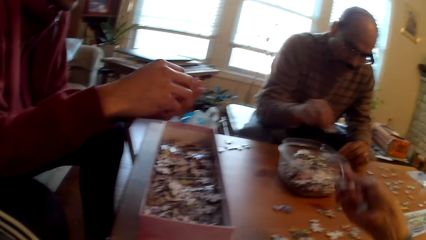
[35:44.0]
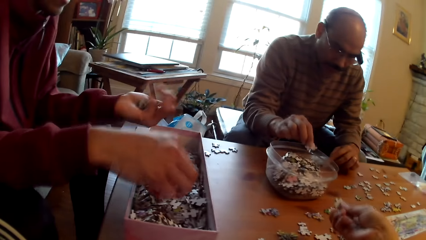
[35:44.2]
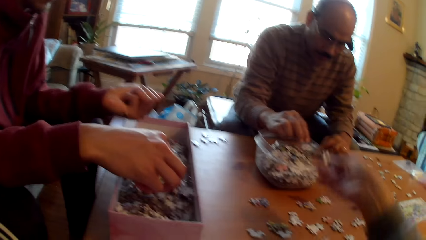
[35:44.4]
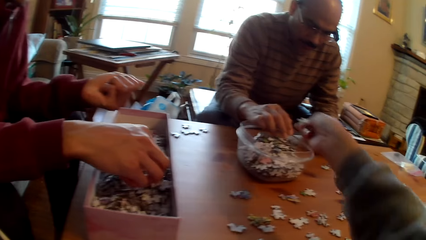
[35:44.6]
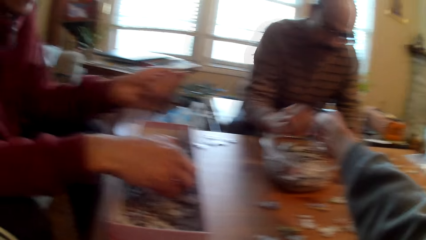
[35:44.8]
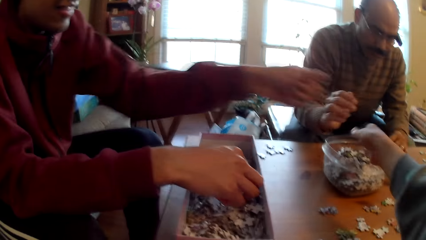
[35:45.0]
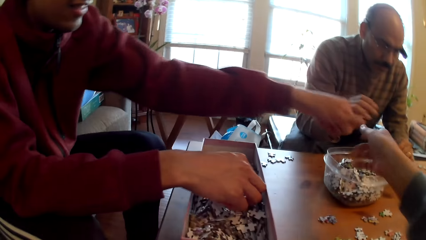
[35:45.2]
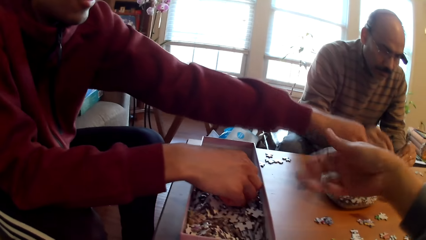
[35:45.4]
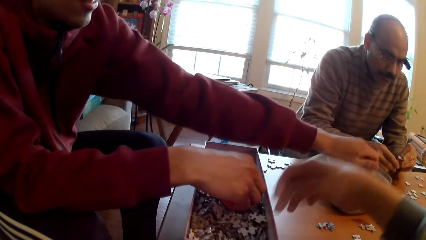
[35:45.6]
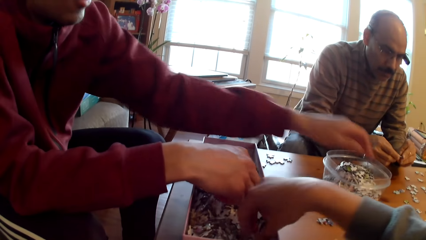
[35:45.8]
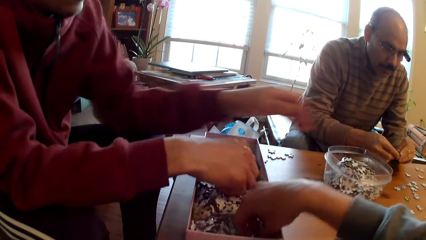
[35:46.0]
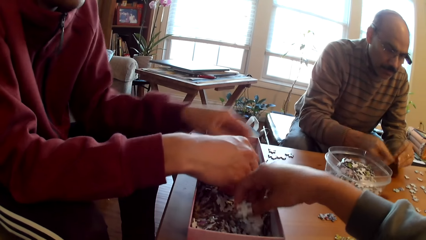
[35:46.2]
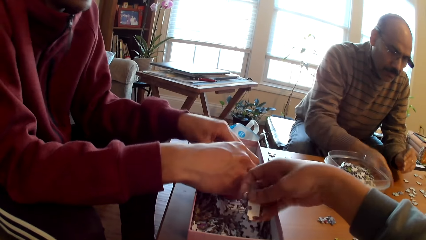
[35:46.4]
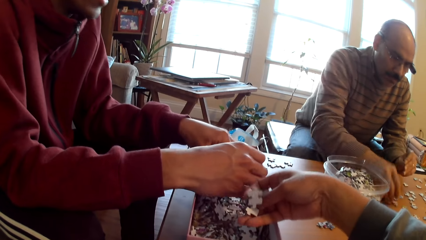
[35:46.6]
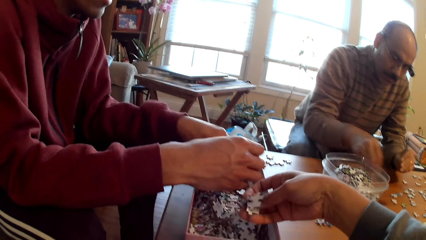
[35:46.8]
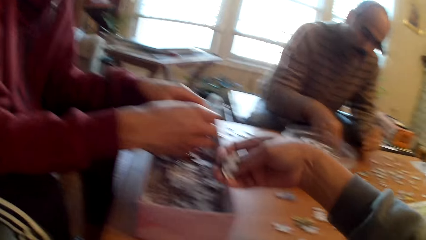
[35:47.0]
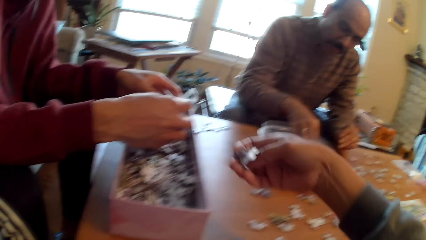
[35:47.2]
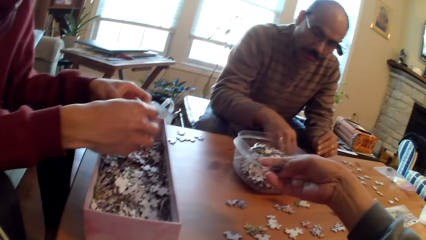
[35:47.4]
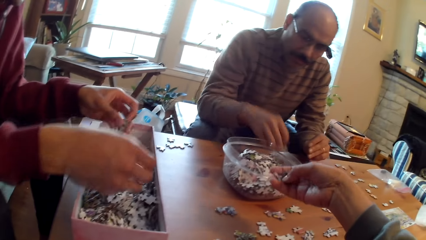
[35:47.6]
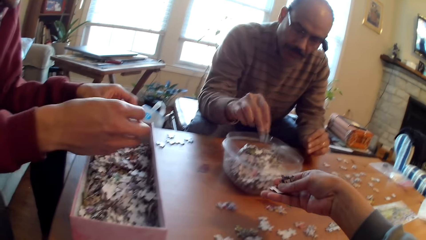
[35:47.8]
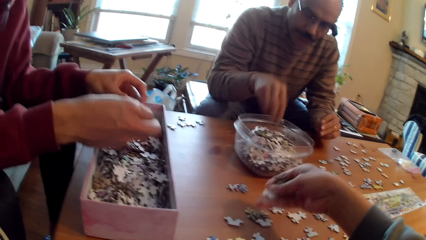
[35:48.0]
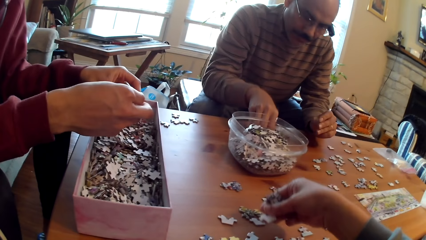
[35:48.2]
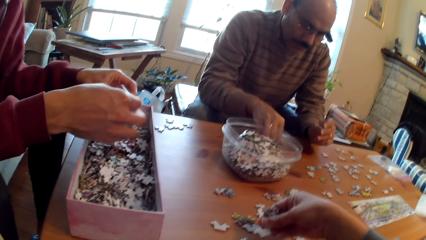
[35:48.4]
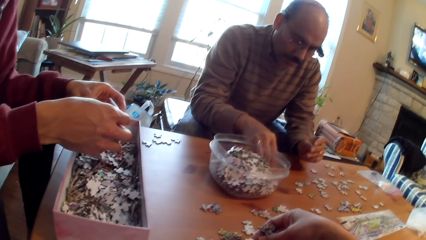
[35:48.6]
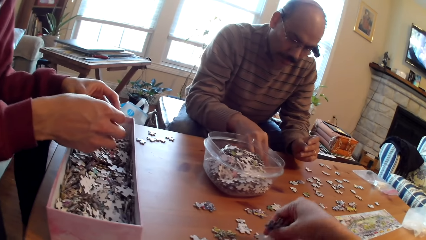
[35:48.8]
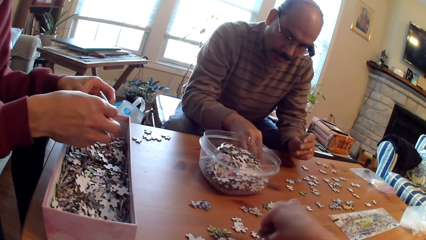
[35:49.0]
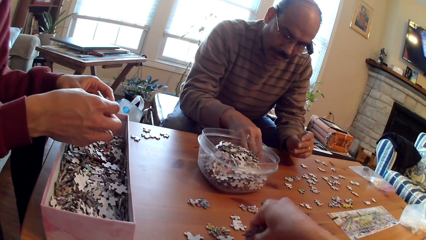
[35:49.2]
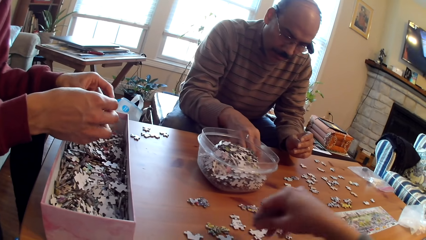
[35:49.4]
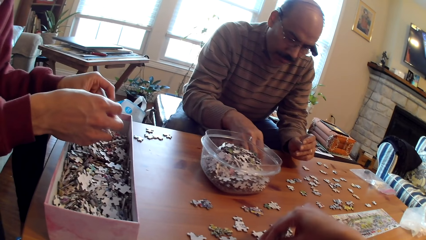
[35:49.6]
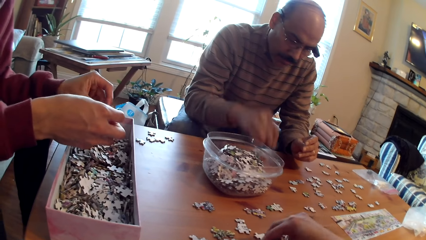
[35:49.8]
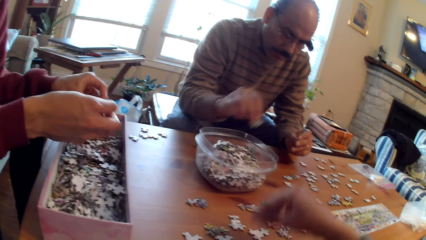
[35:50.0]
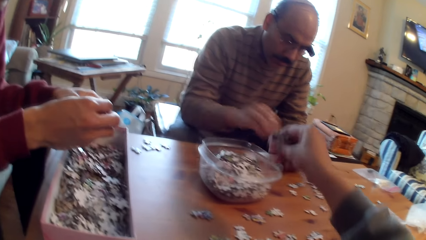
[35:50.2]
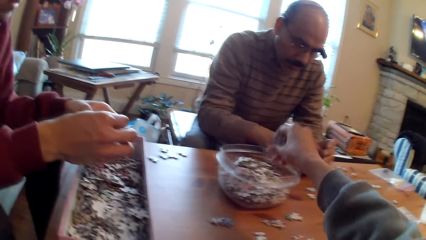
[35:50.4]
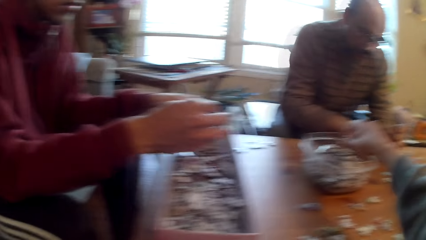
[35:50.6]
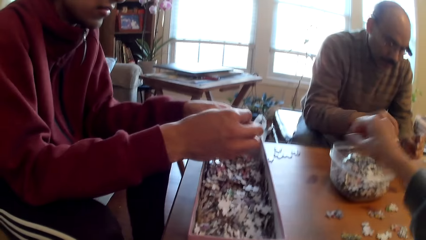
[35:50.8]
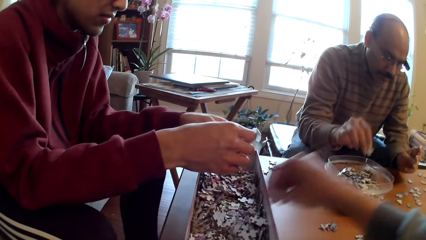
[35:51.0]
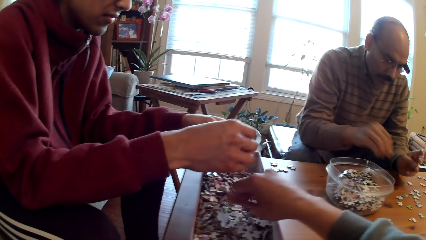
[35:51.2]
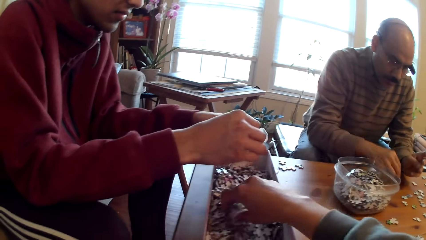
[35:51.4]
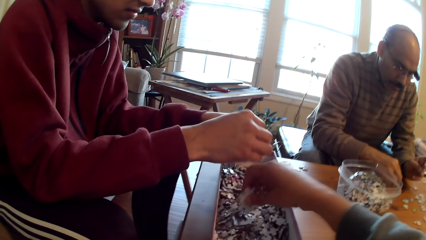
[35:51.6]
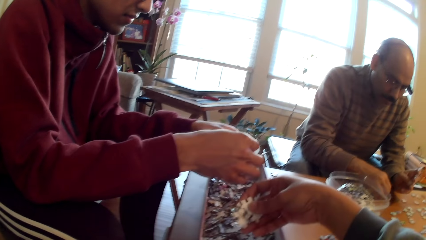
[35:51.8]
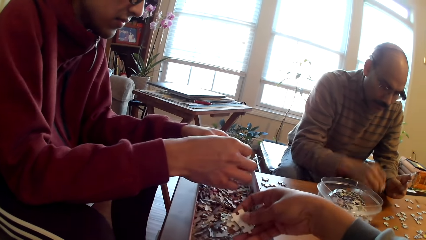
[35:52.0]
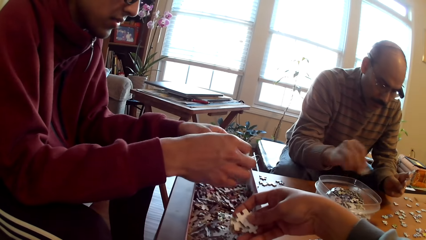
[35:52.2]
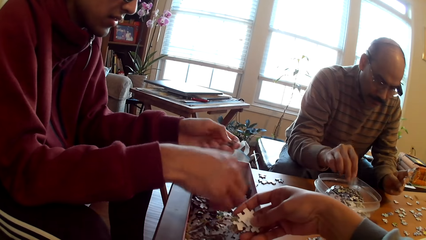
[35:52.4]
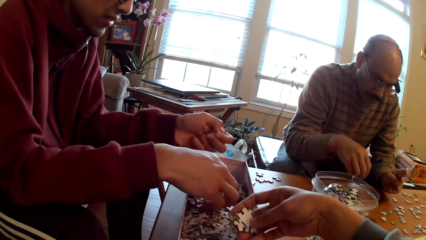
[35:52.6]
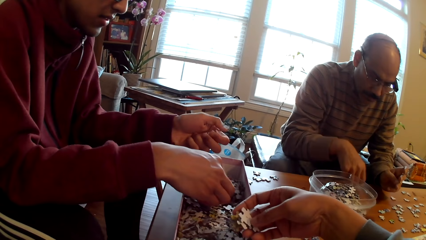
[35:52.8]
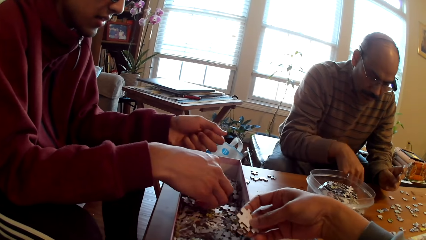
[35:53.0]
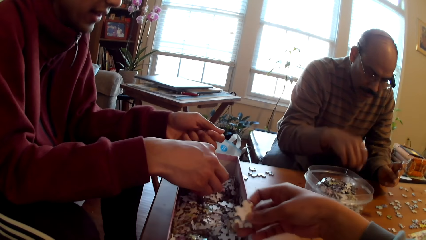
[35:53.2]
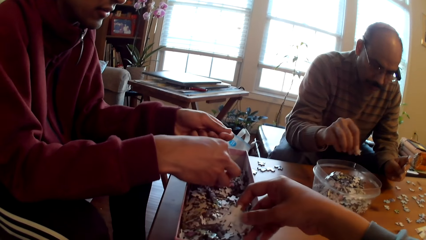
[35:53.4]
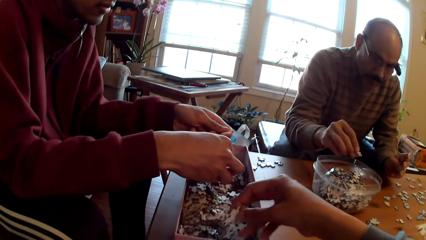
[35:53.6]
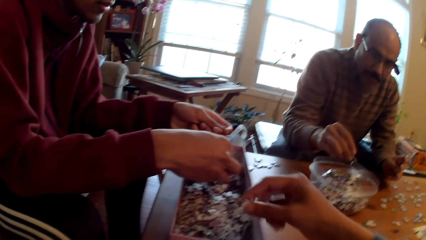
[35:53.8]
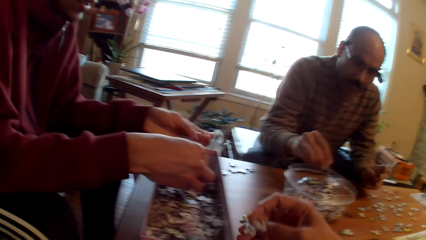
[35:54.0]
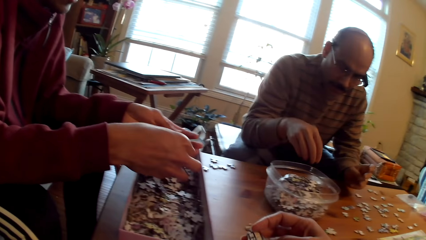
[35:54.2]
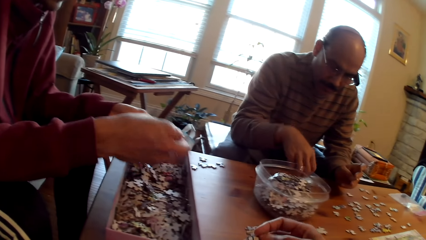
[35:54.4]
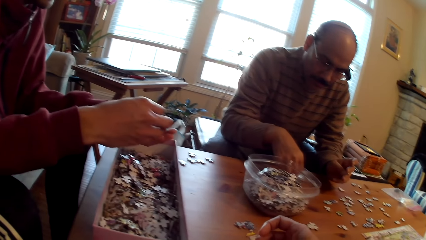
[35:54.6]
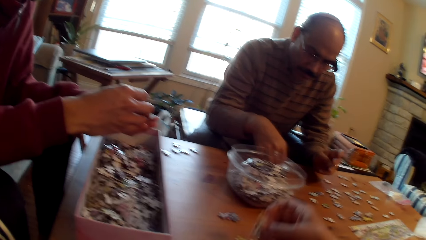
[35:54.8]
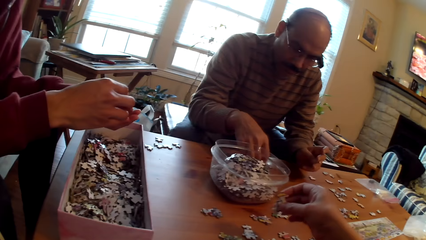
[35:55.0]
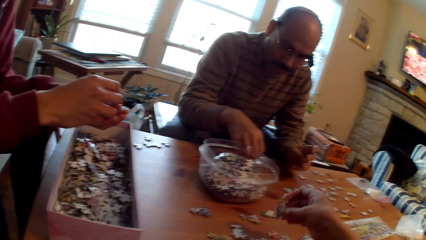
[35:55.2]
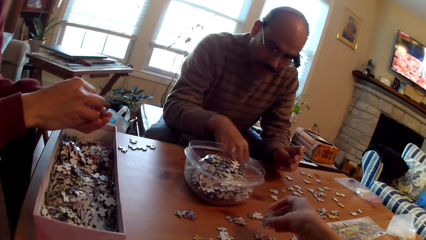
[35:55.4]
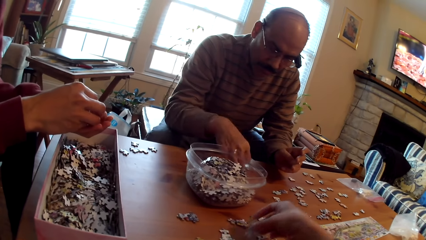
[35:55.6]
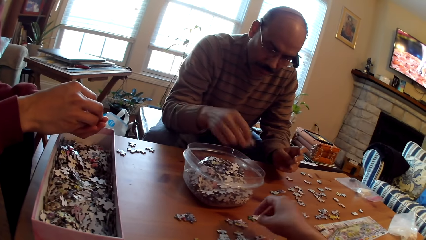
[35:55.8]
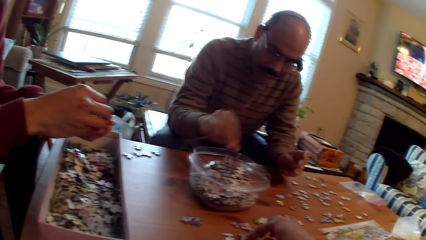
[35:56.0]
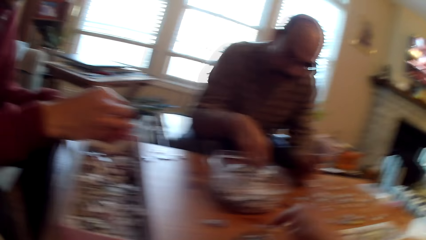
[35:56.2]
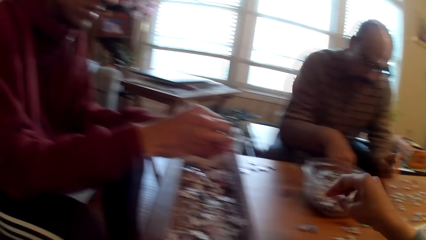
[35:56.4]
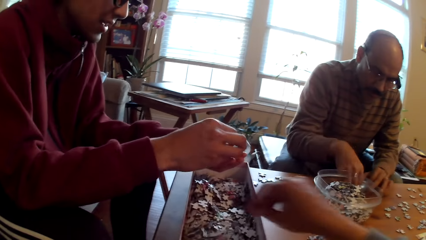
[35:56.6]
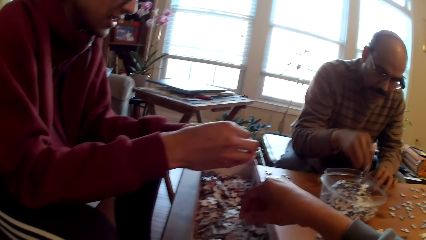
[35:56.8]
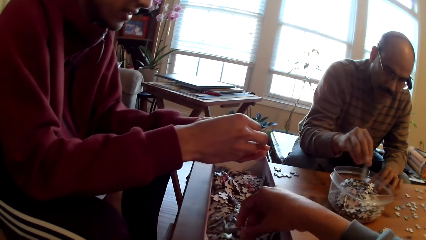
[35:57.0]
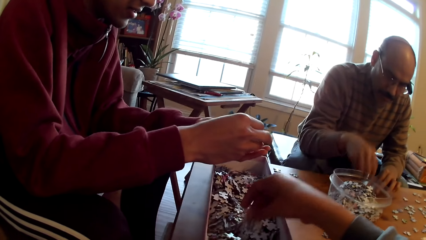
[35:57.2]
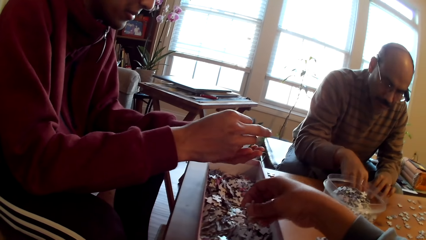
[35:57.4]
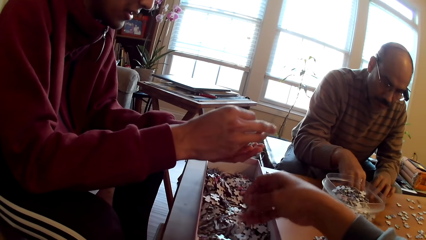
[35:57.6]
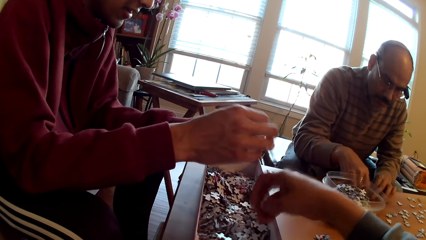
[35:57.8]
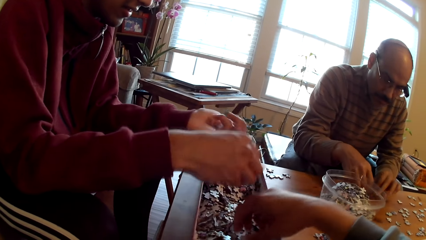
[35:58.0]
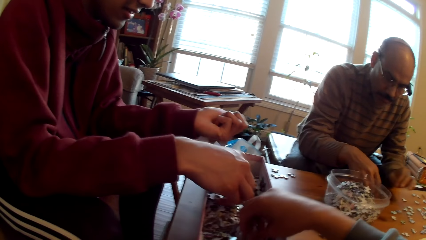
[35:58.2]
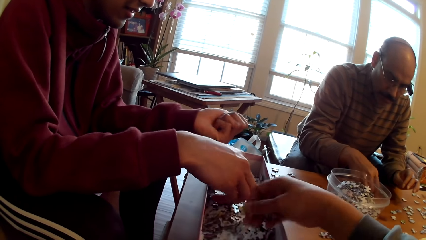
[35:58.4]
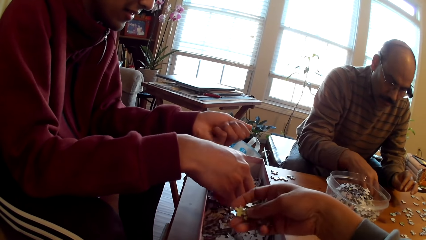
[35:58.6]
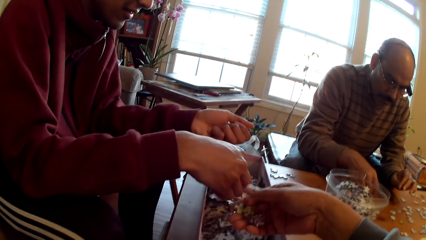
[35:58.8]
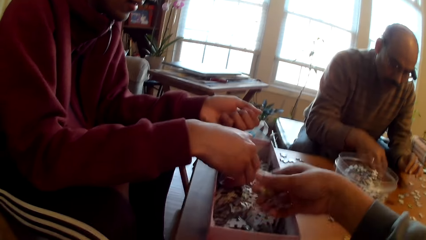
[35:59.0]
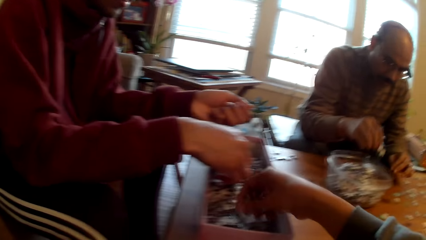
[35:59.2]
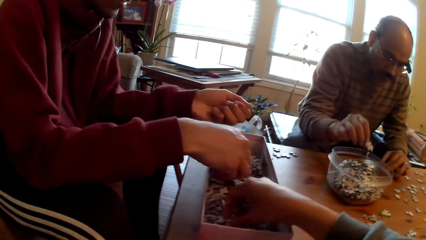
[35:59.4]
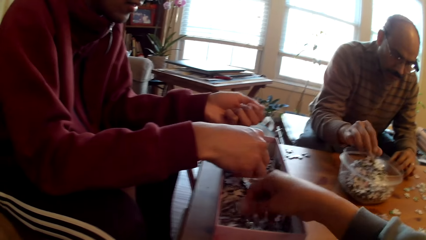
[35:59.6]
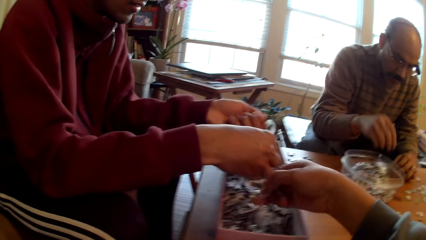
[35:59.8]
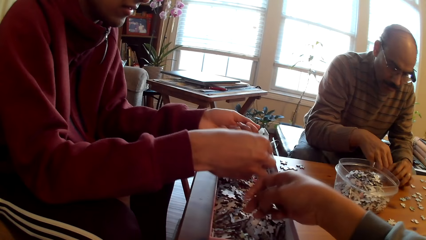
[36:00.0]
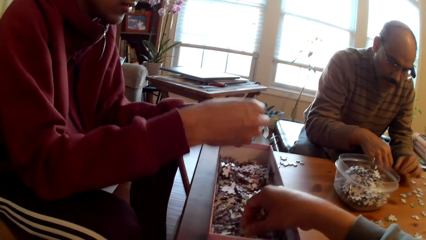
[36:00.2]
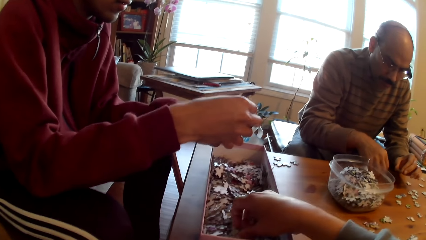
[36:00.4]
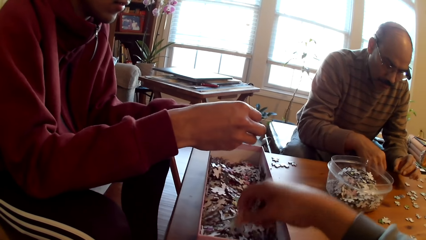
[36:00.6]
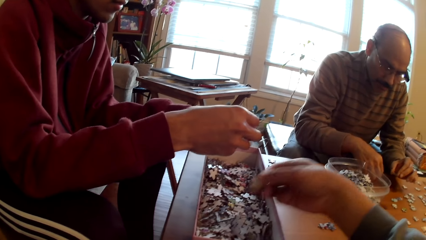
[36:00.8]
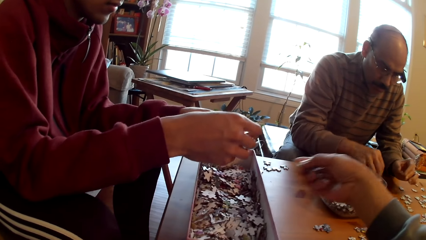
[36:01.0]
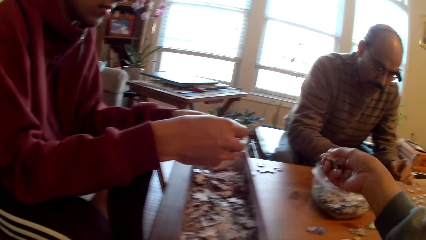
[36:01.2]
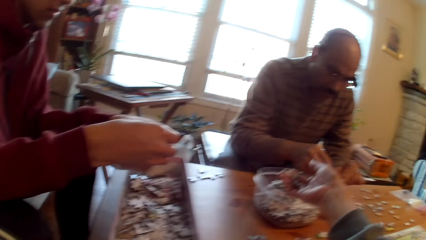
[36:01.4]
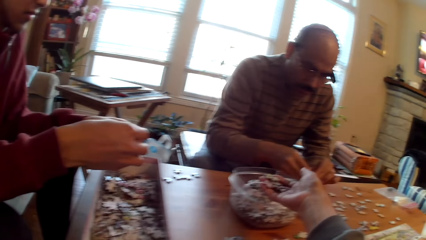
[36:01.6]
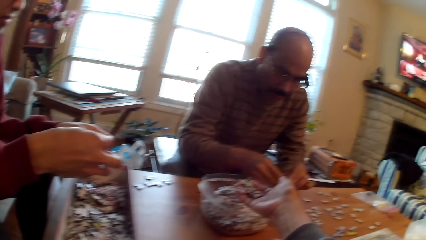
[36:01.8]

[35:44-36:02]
The camera wearer drops pieces or cards in the container or tin. A person drops puzzle pieces in the container. The camera wearer picks the pieces. The person scoops a jigsaw piece. A man puts the card in the tin. The camera wearer drops the pieces in the container and picks jigsaw pieces. They collect the cards from the box. The person collects the cards from the box. The man puts the card in the tin.
